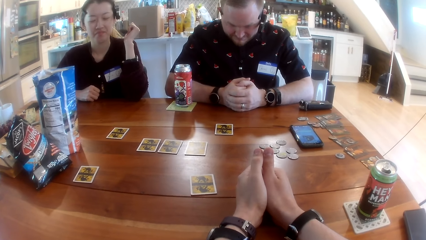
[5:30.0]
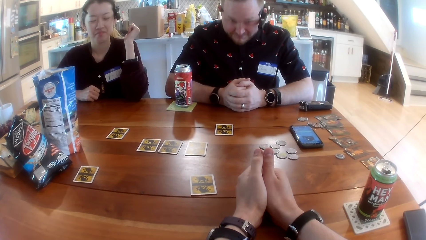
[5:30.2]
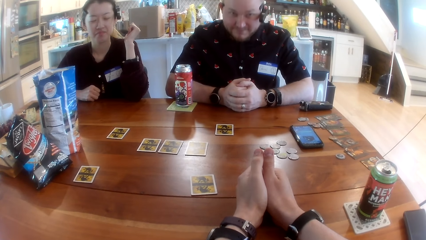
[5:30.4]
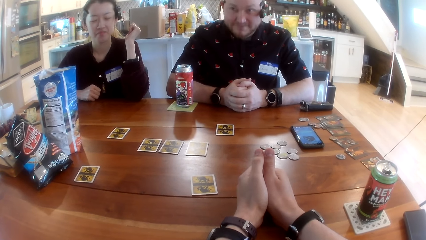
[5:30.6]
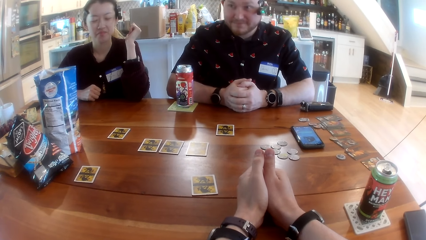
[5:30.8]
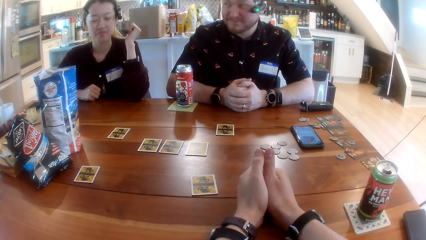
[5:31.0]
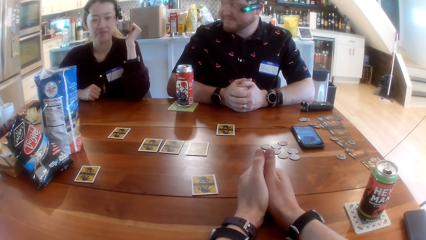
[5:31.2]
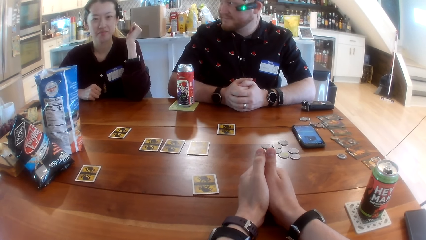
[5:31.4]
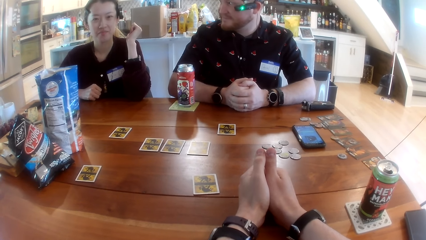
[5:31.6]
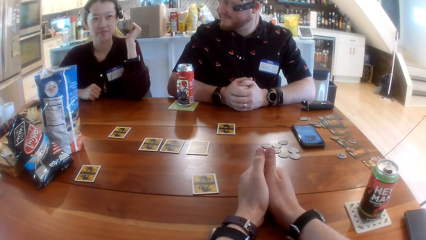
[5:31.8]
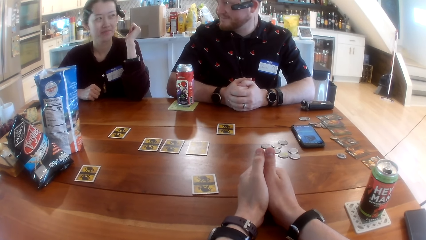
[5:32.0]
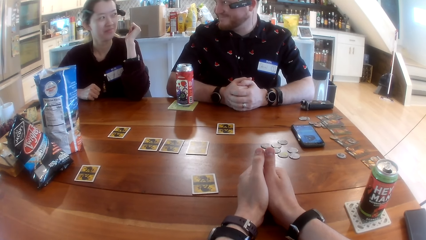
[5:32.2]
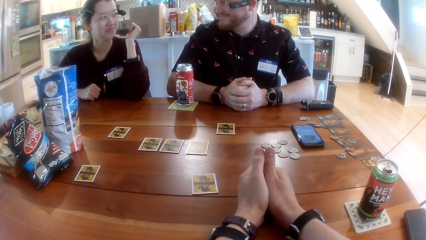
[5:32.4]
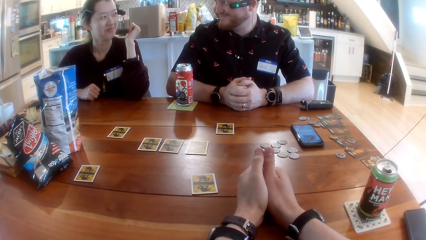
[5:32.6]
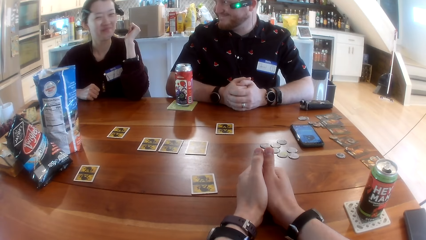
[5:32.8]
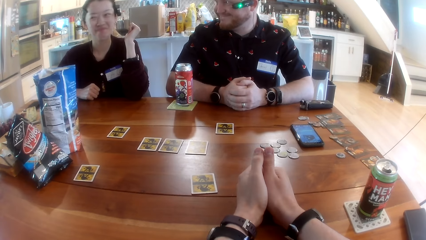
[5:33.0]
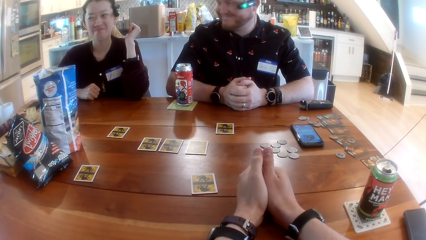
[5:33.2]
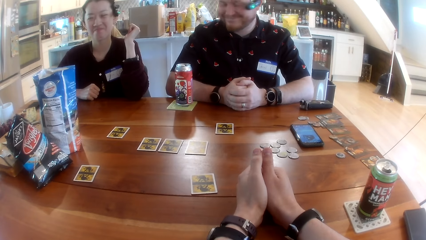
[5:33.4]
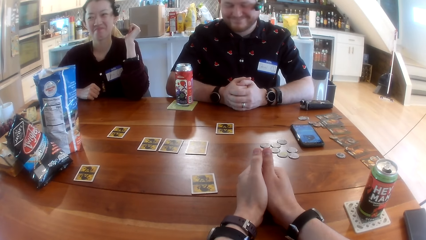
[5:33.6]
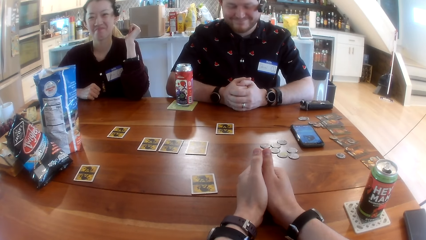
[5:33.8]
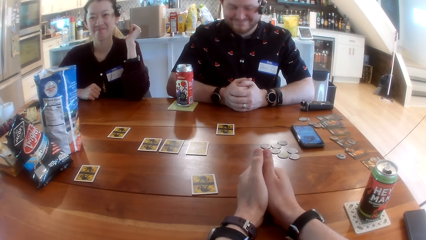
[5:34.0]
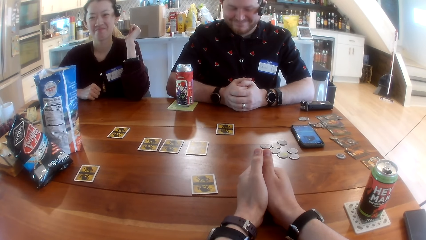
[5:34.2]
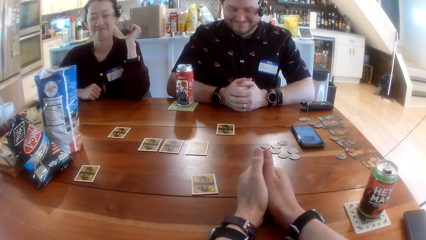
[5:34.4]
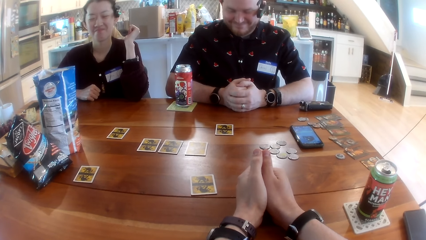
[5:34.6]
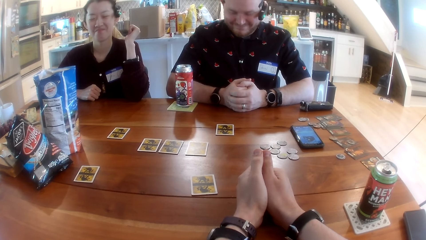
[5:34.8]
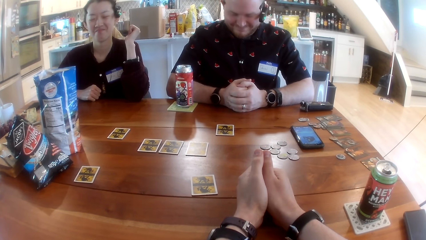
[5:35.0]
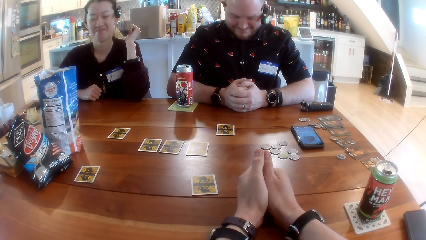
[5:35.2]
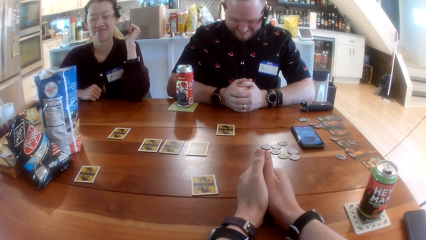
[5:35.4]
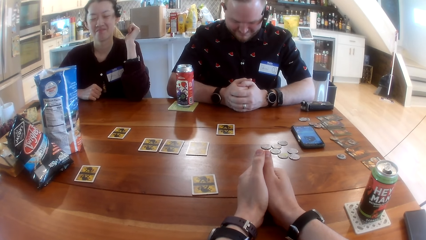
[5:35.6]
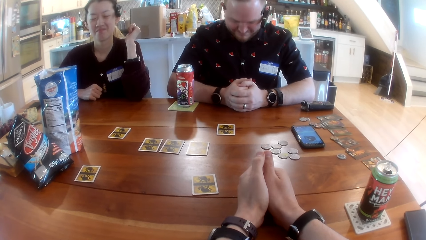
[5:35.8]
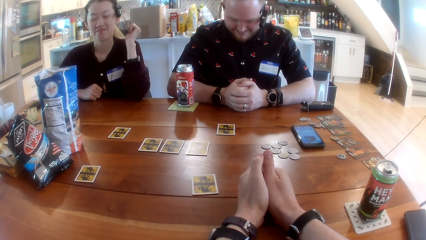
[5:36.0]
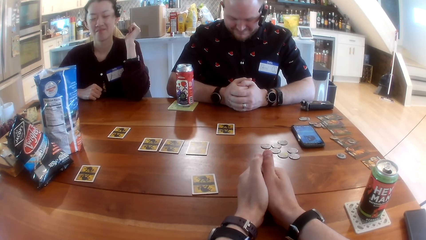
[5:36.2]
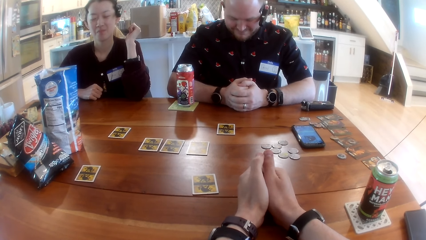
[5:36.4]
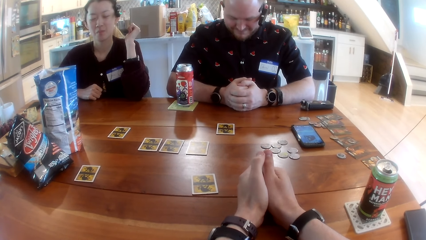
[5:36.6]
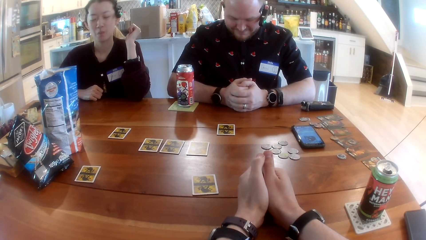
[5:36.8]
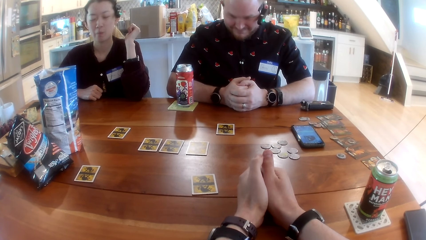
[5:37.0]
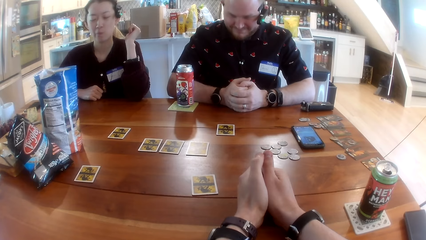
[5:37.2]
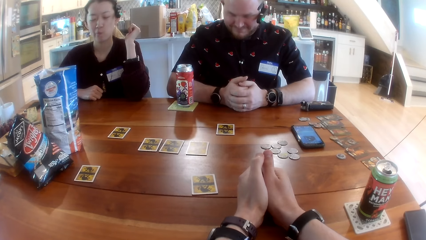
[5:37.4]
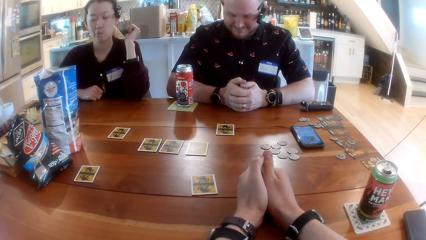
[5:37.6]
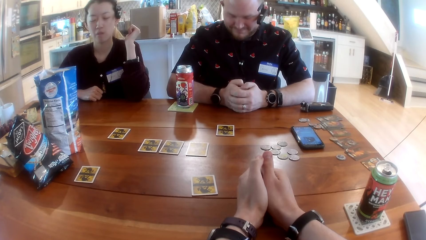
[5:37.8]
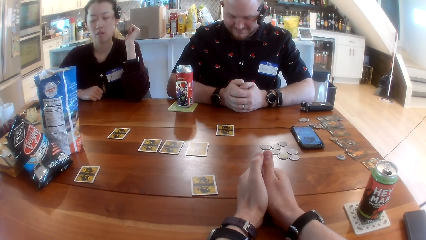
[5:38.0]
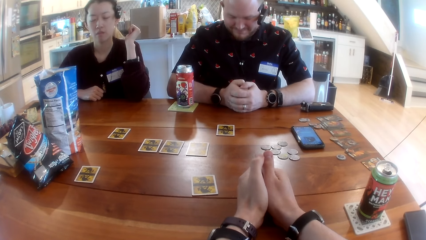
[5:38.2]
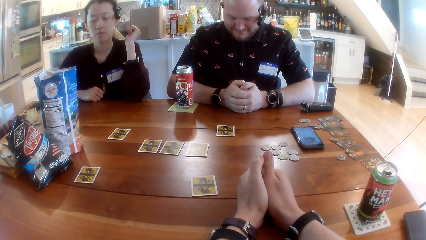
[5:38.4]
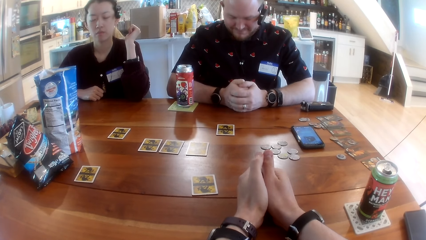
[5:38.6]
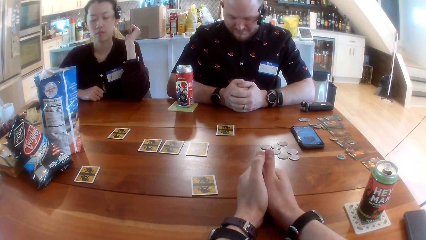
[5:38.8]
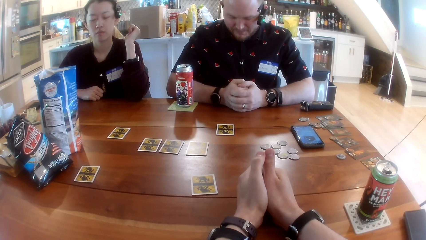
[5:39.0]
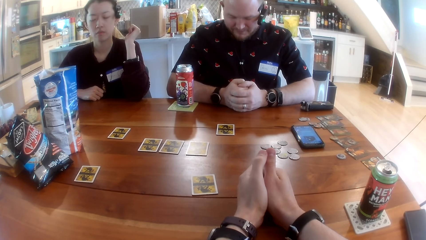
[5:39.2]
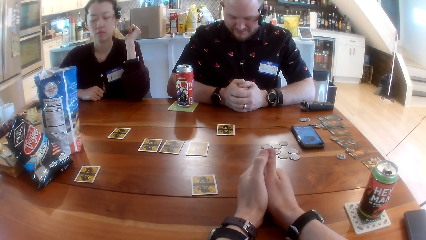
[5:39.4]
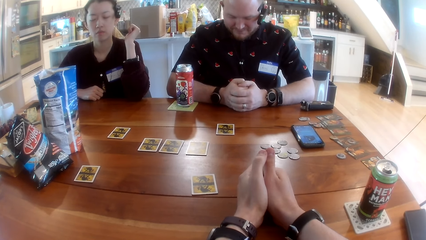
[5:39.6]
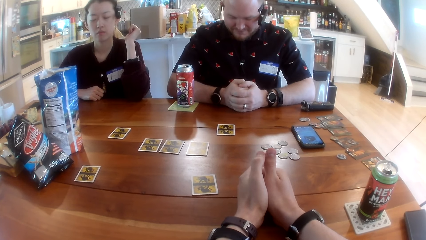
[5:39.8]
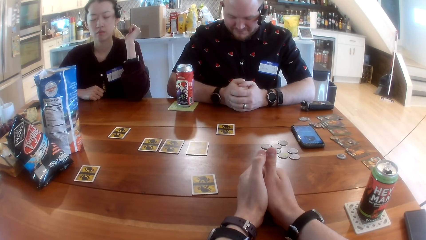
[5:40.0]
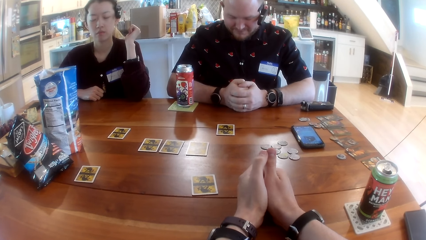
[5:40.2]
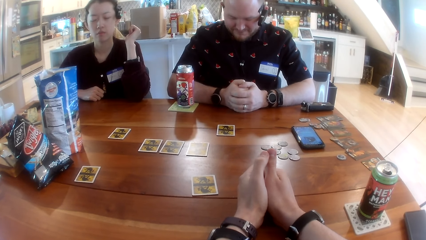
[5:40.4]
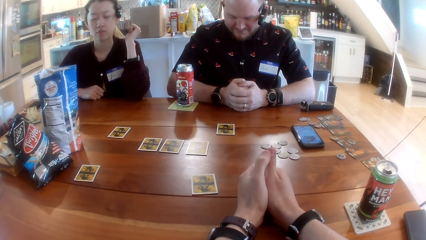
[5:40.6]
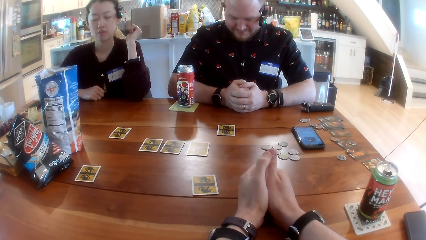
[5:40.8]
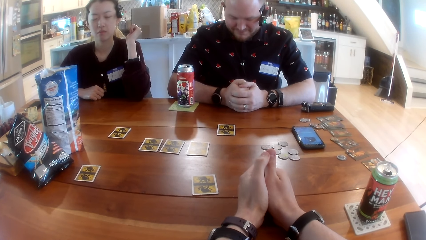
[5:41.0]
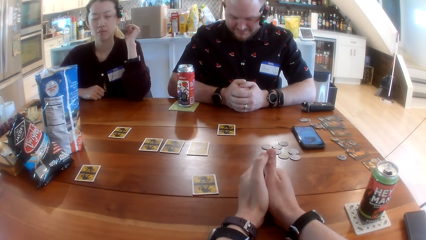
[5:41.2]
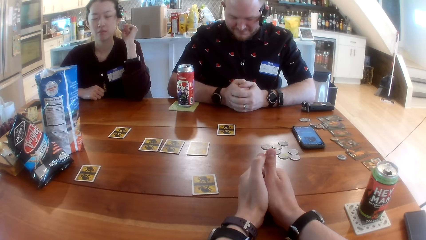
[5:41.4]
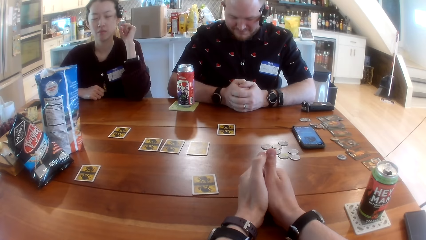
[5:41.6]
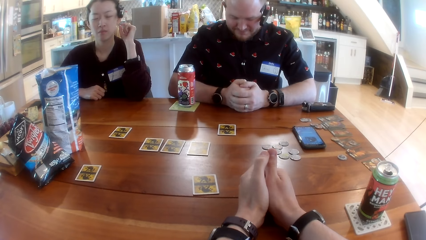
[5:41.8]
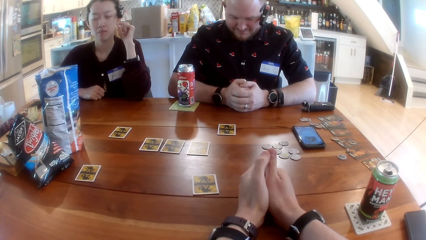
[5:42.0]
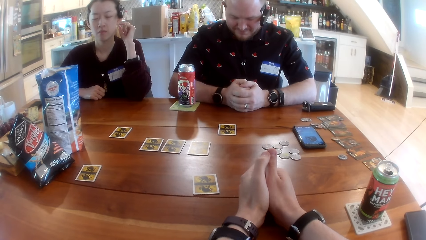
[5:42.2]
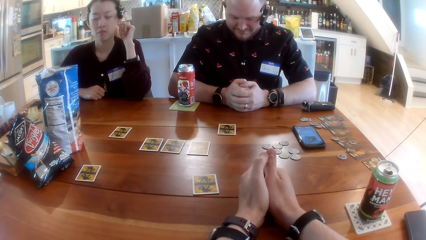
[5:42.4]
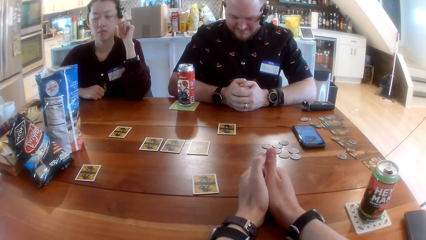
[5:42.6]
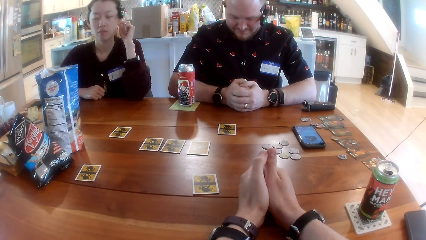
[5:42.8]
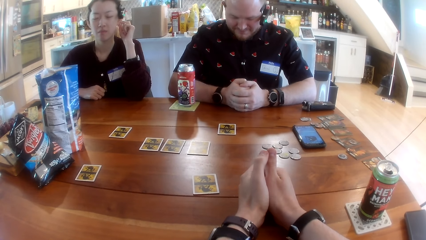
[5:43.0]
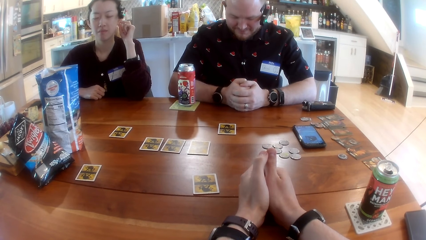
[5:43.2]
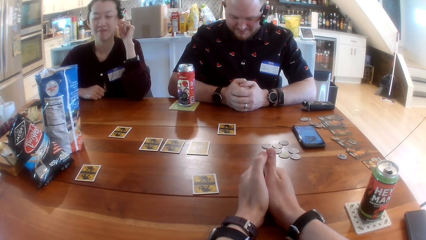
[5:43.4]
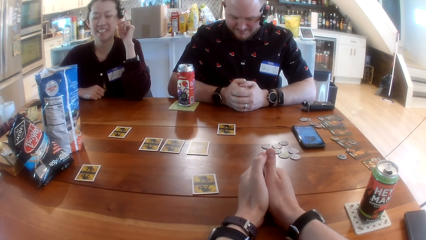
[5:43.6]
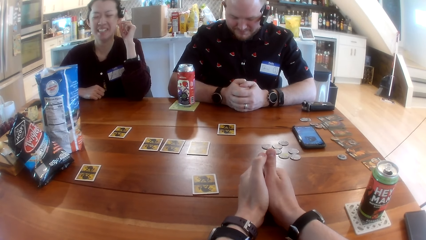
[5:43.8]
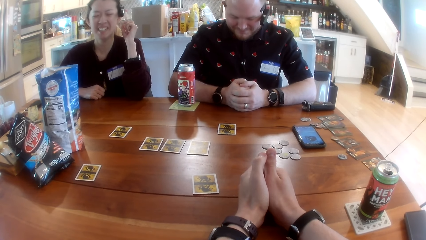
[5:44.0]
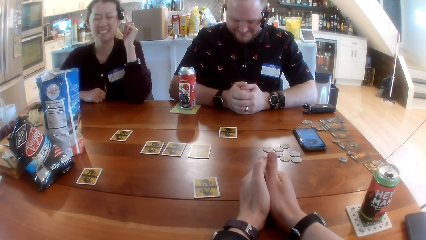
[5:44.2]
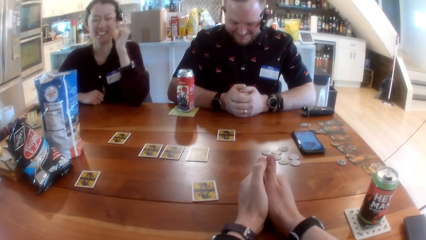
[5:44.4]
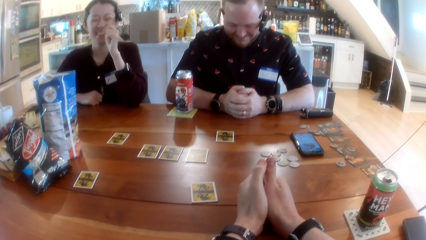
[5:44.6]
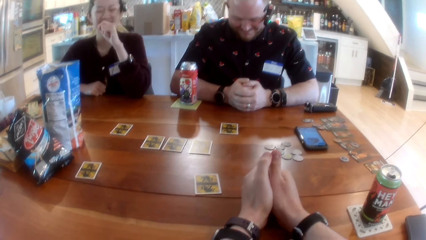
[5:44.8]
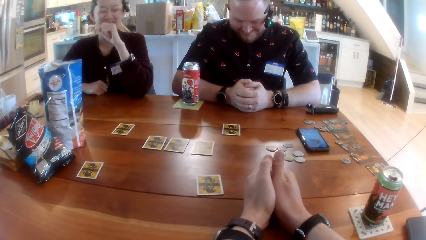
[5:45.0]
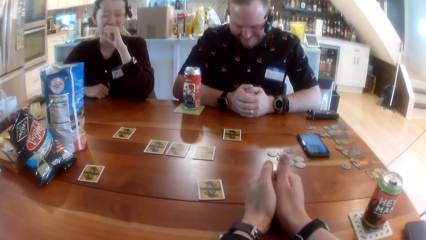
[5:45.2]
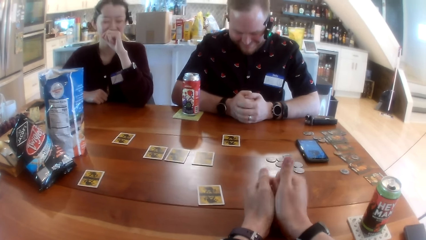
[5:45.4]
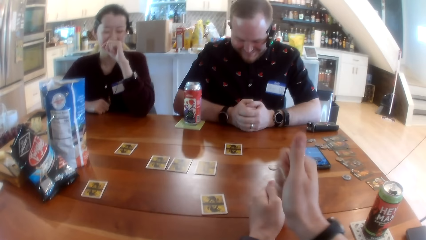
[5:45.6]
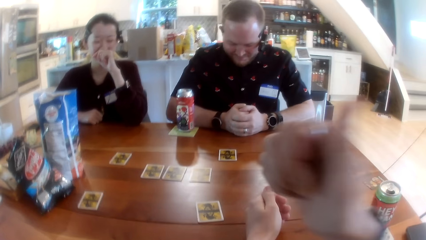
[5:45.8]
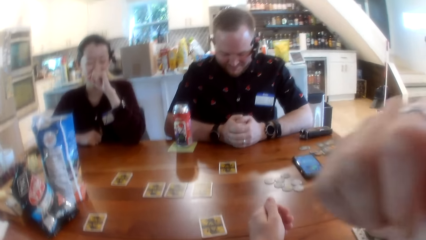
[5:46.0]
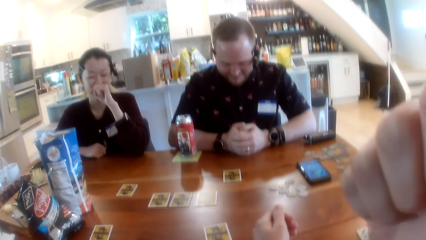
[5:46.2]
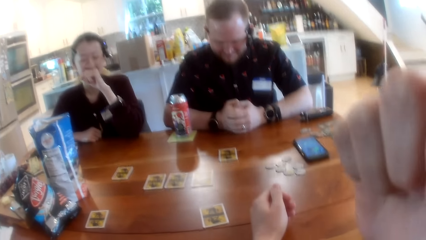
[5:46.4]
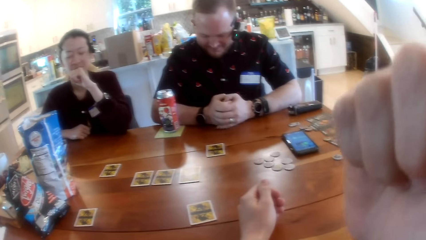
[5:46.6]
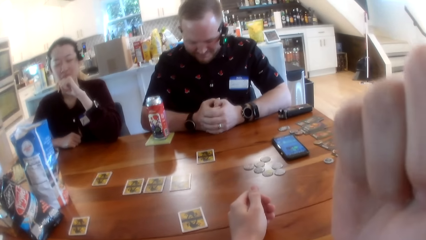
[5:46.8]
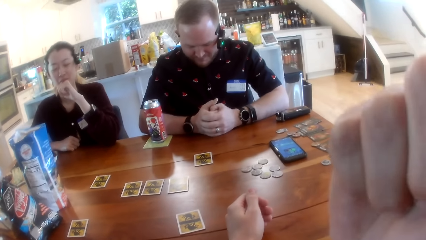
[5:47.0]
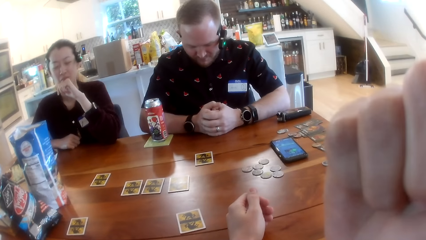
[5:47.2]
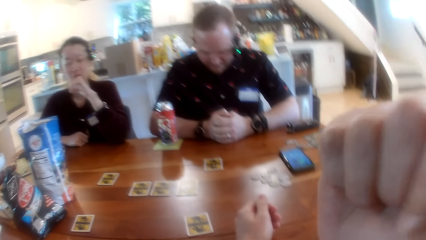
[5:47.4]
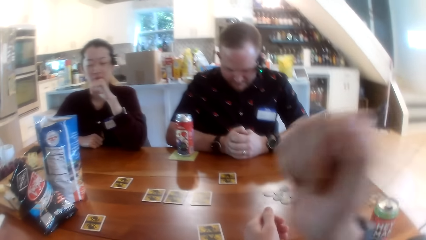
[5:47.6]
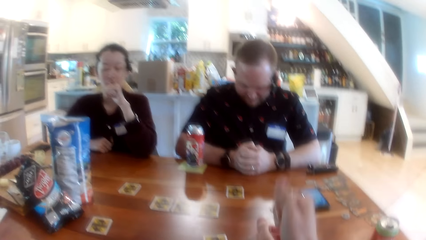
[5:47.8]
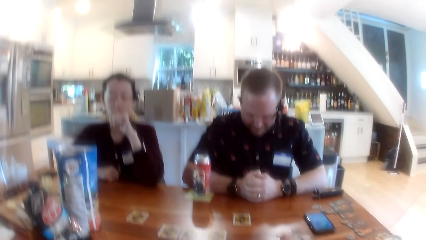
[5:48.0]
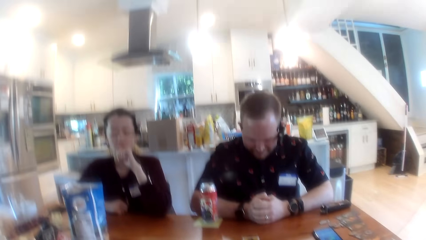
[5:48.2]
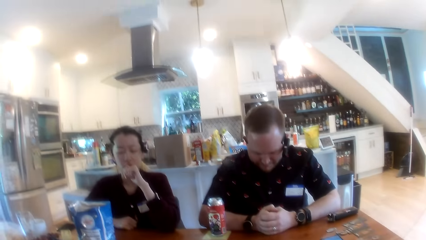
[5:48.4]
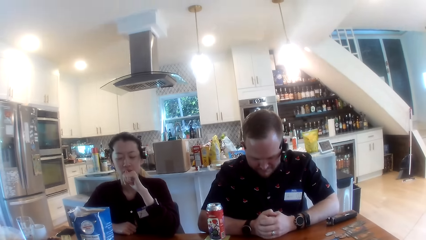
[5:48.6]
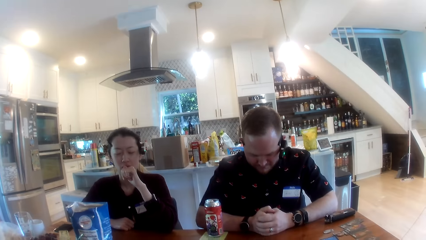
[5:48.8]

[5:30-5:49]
The camera wearer touches his face with his right hand. He lifts his right hand.
